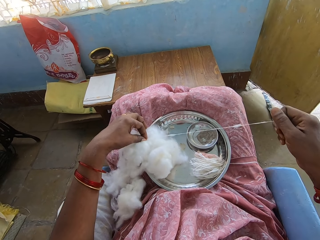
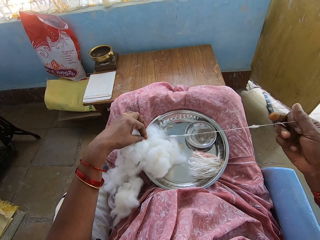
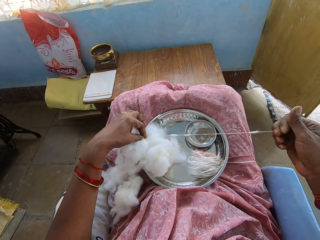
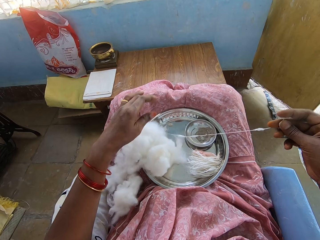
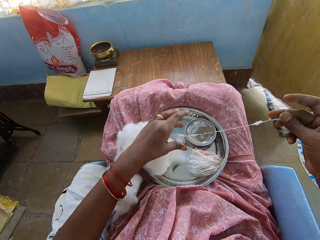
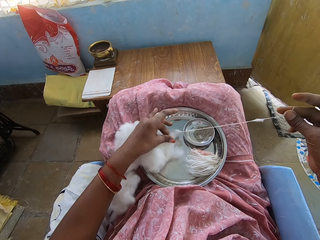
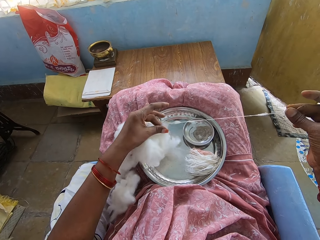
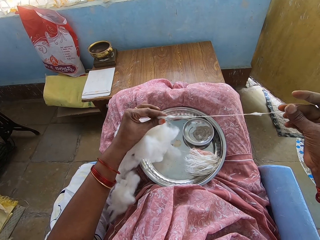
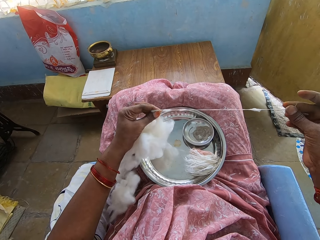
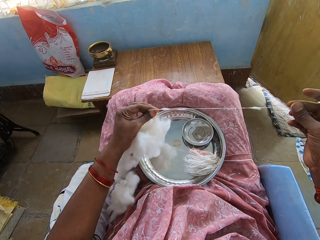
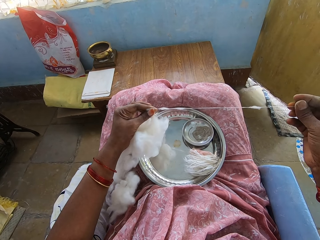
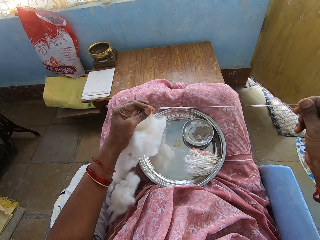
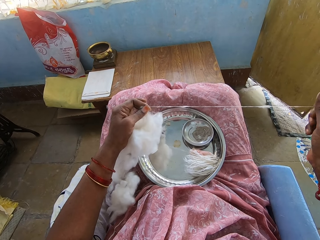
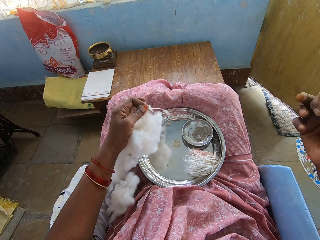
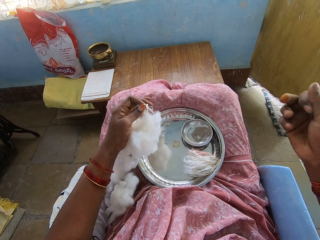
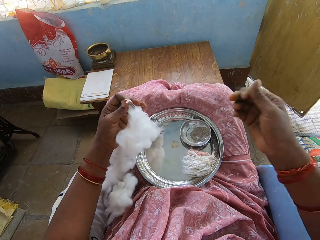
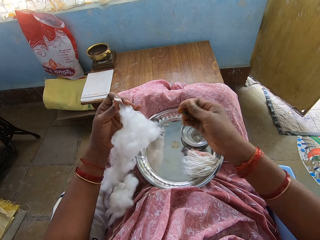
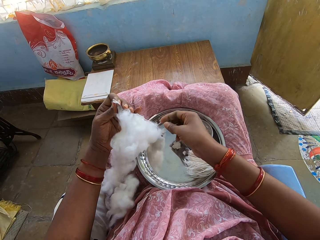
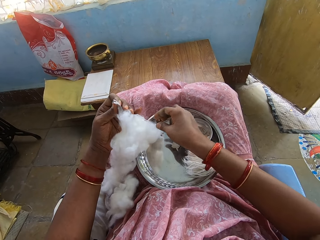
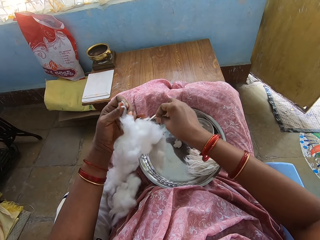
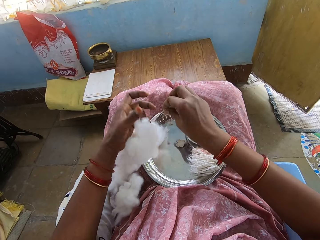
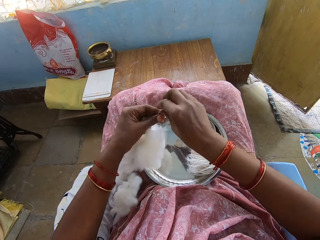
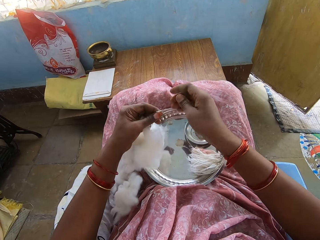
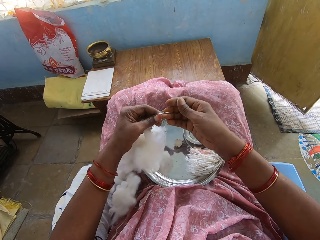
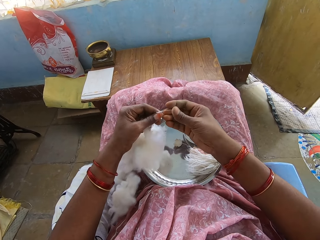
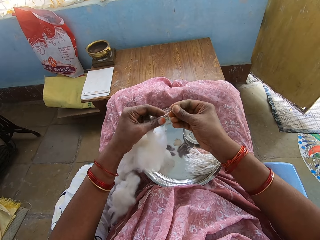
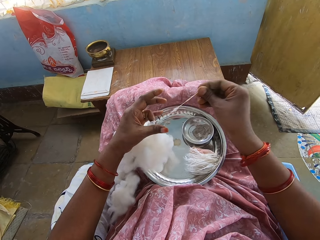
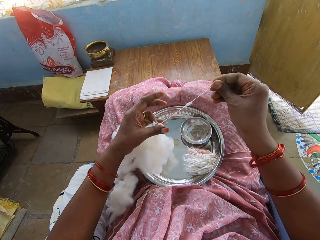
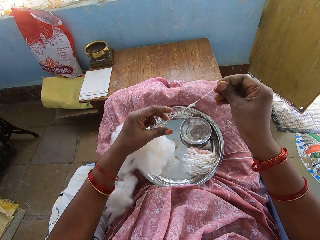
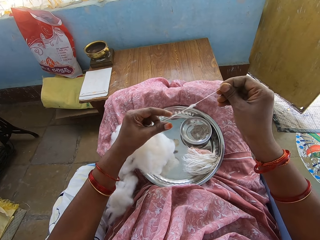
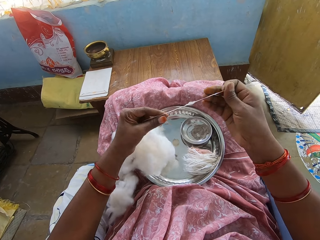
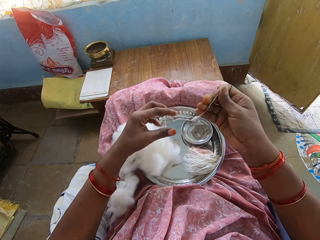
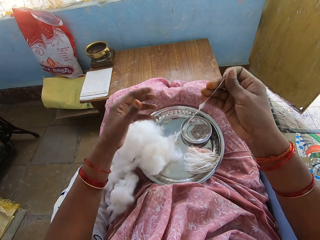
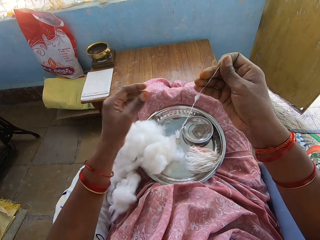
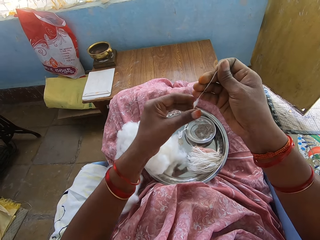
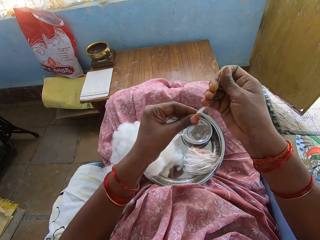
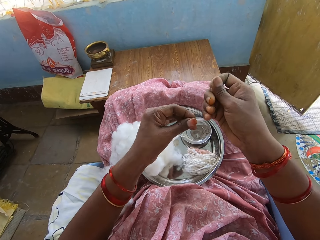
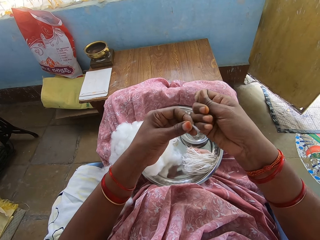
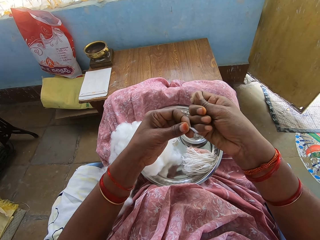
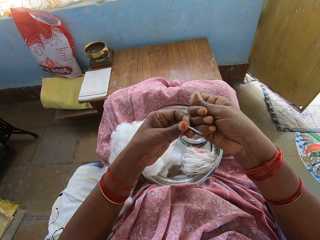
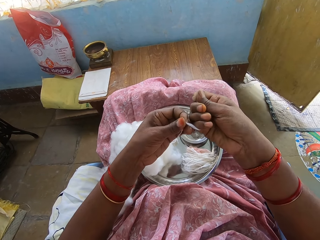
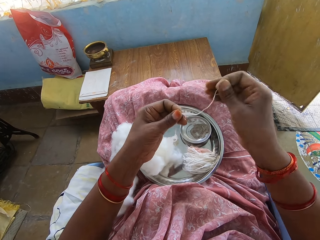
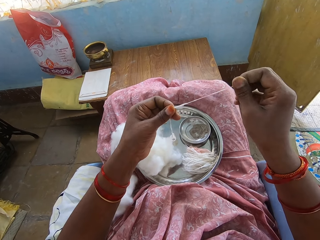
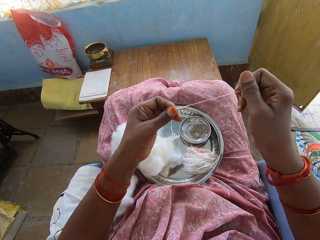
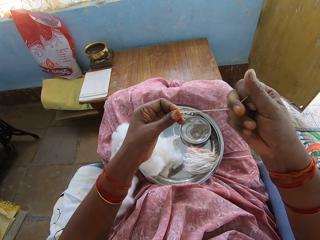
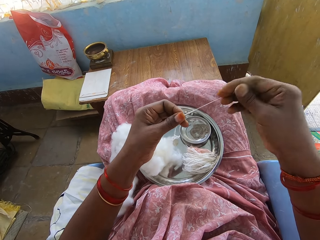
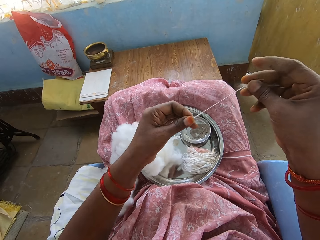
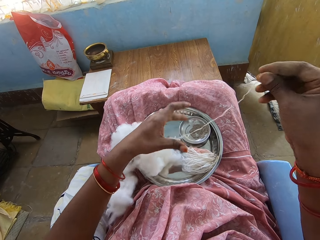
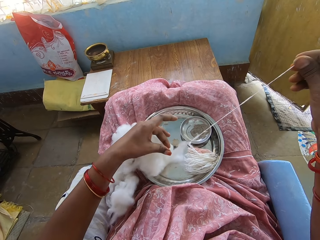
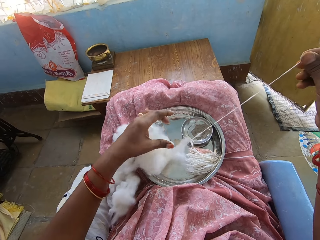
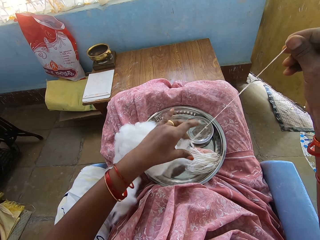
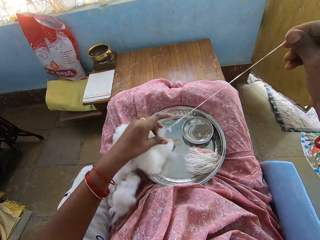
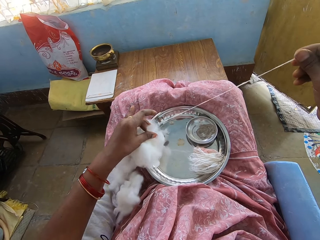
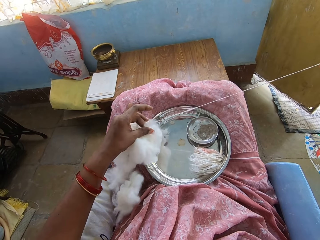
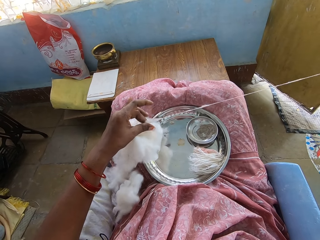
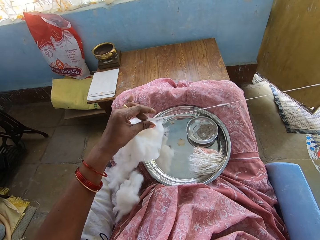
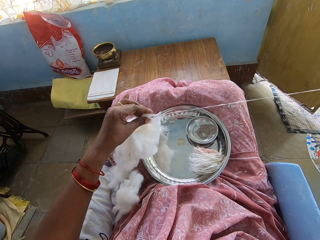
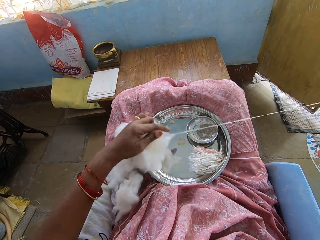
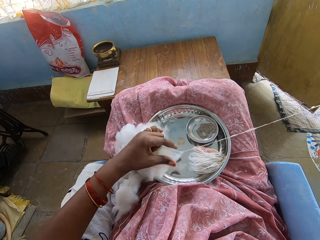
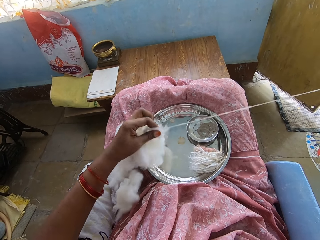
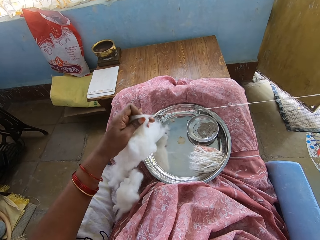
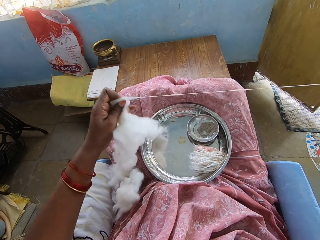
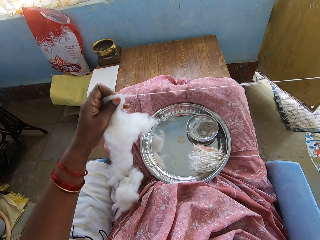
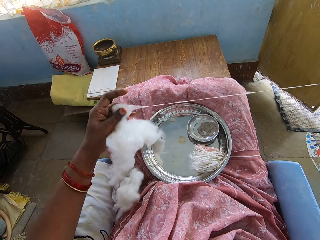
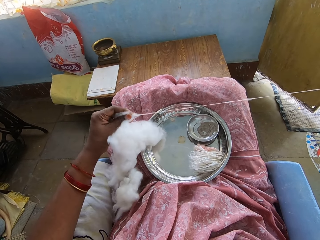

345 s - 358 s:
The camera wearer pulls the thread.

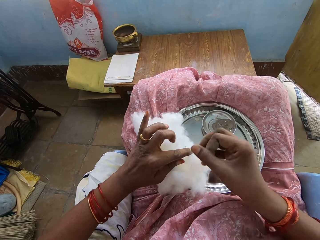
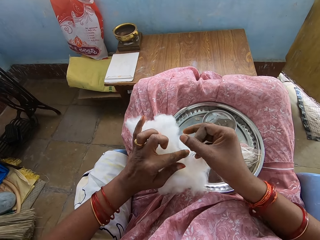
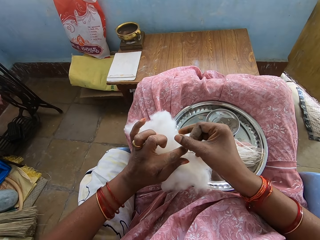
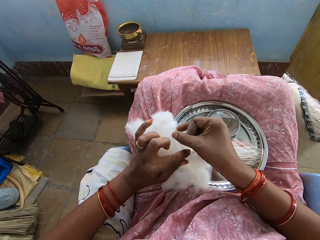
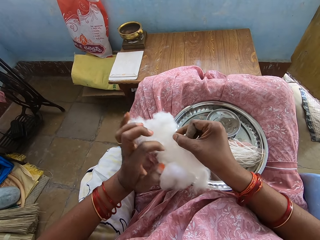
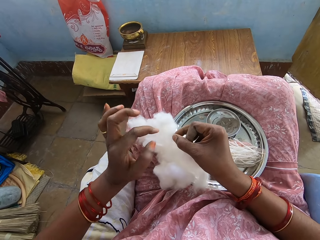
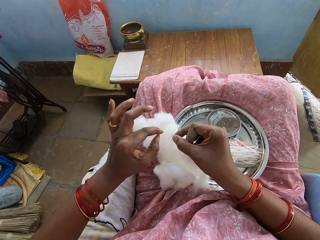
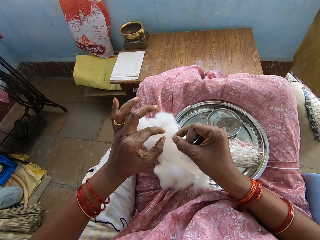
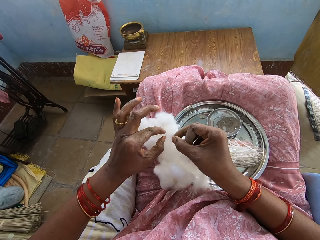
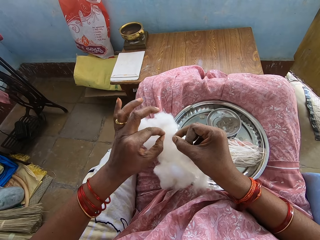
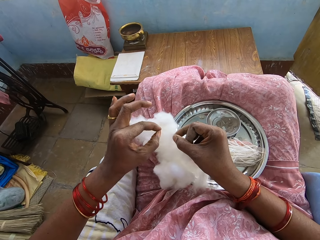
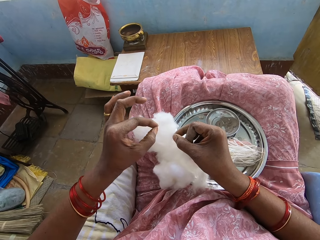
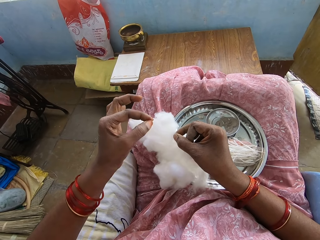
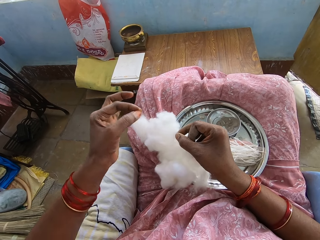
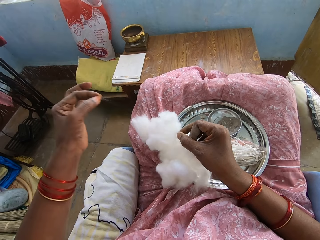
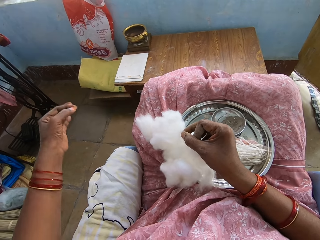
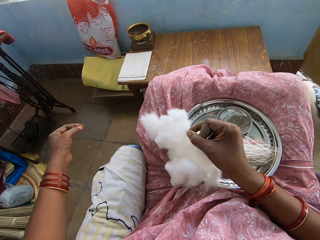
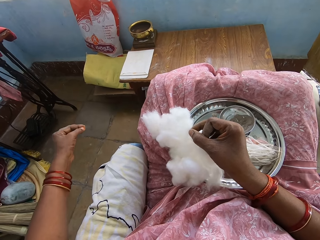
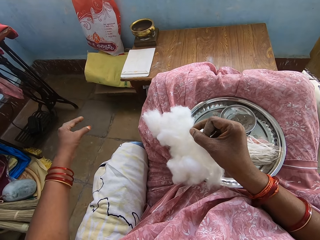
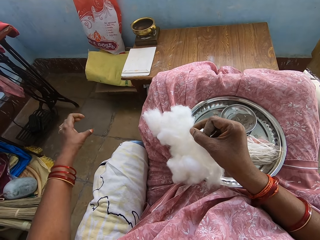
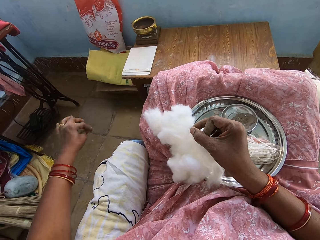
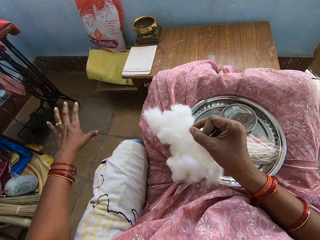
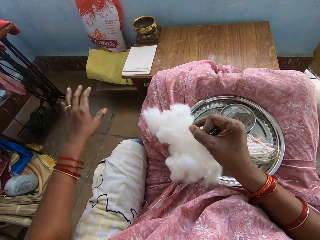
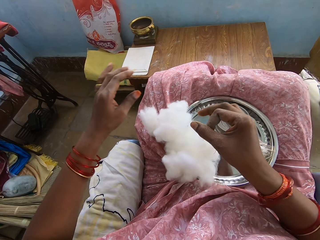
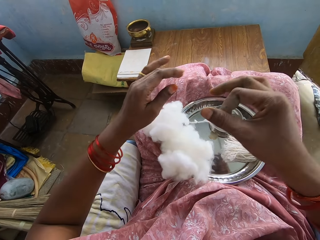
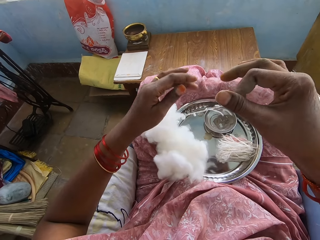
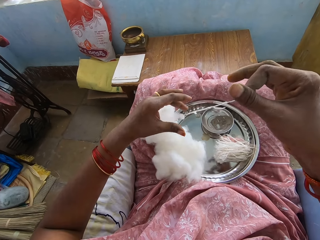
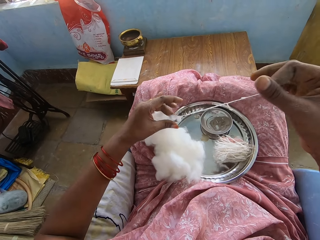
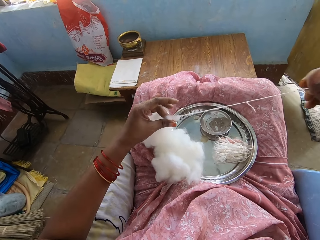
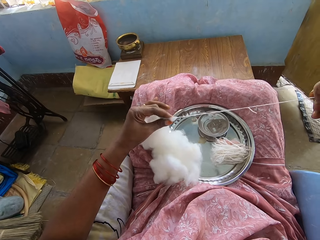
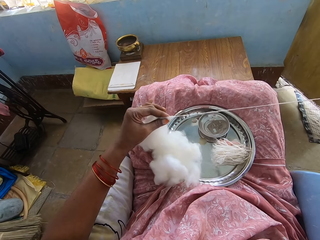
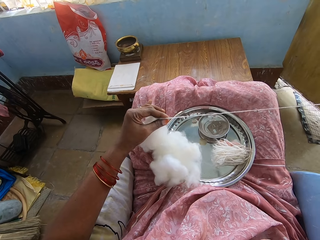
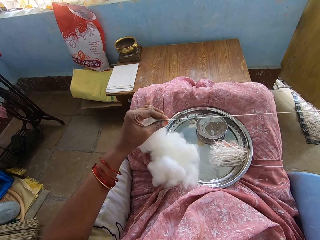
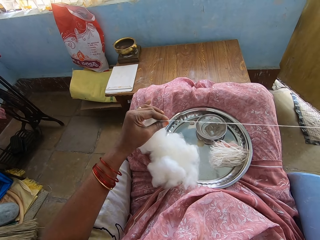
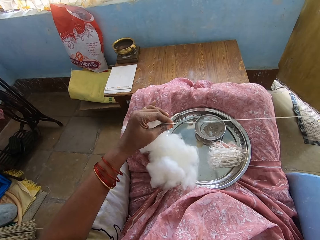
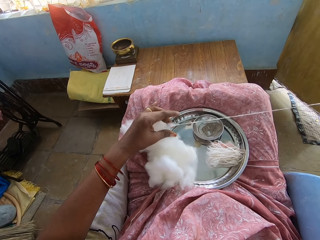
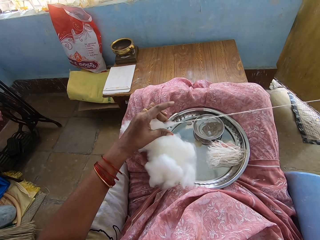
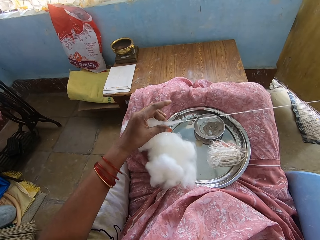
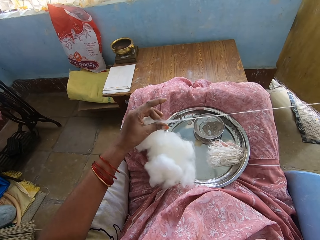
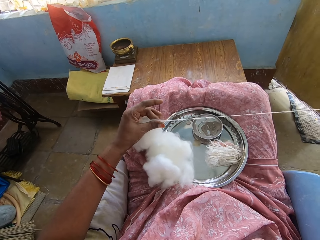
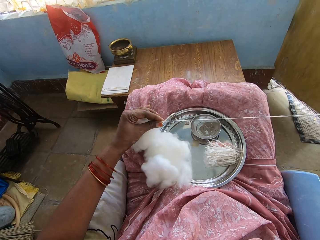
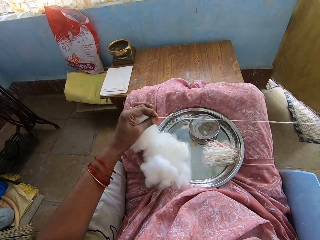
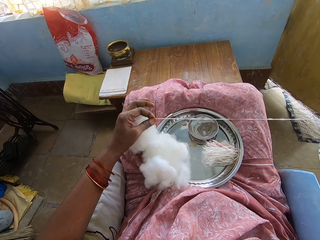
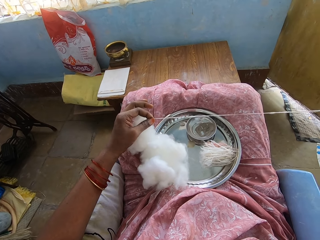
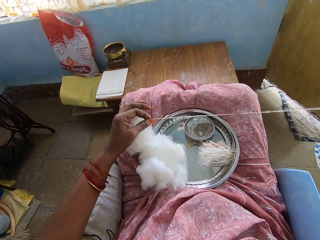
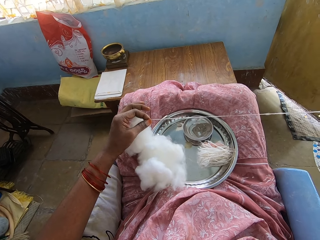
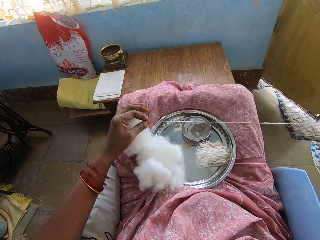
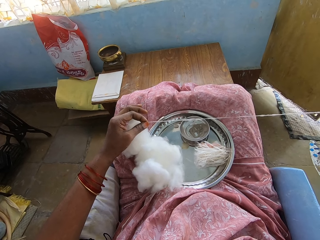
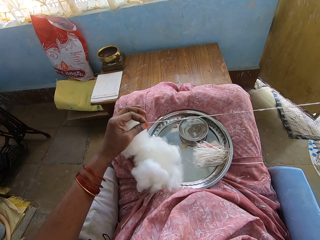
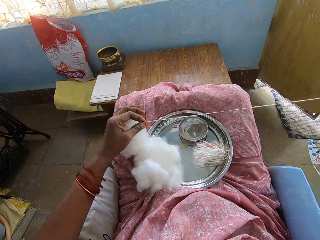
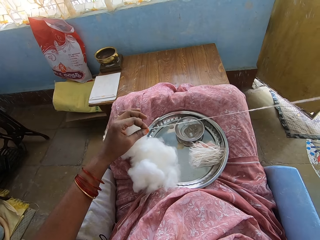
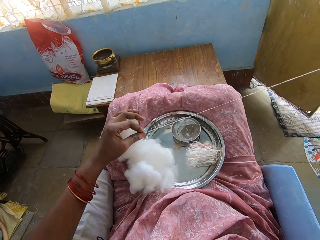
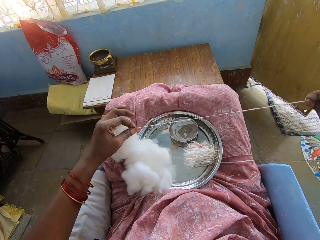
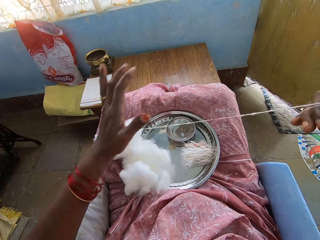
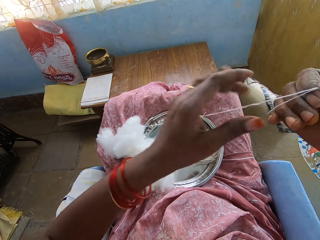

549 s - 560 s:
The camera wearer holds the cotton with both hands. They remove trash from the cotton. They make a cotton string. They pull the cotton into a thin layer. They roll the cotton wool on the hand.
